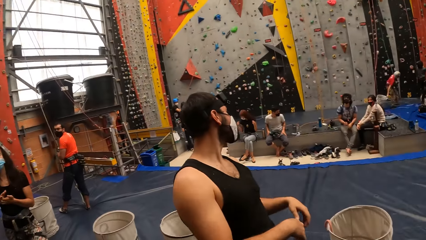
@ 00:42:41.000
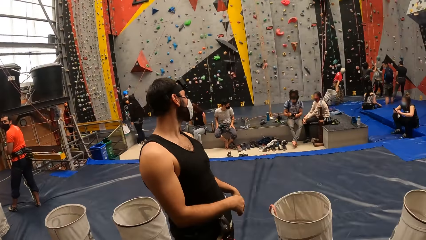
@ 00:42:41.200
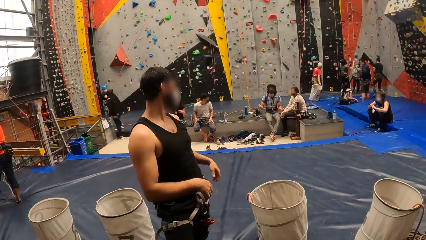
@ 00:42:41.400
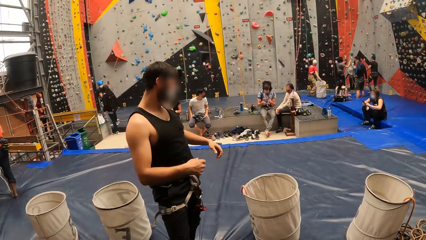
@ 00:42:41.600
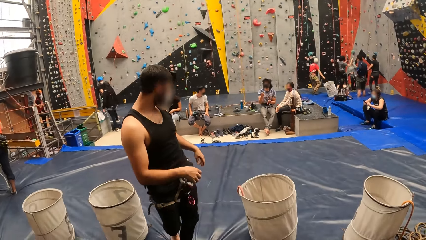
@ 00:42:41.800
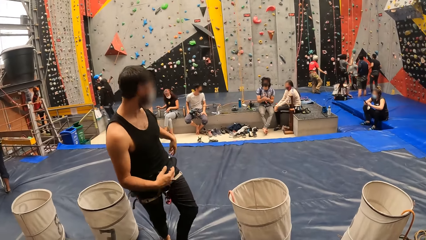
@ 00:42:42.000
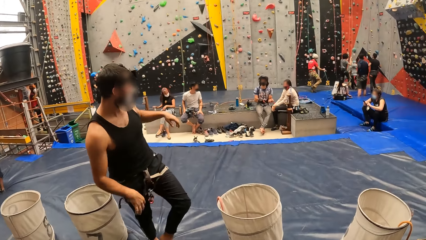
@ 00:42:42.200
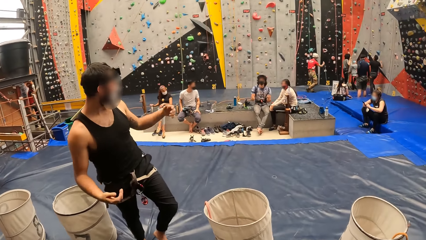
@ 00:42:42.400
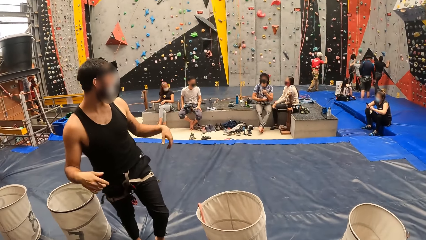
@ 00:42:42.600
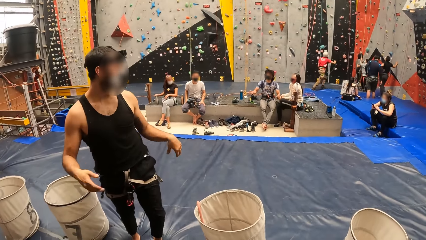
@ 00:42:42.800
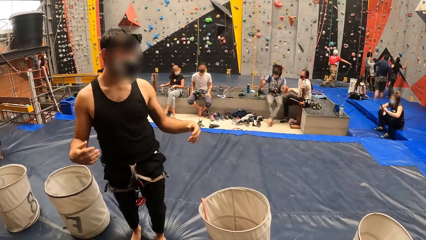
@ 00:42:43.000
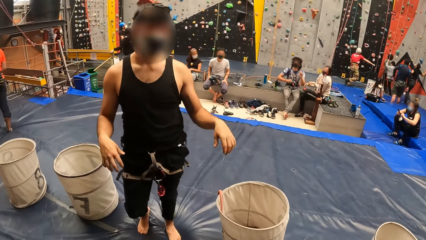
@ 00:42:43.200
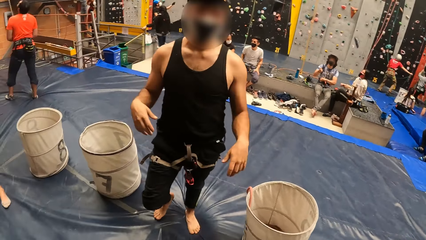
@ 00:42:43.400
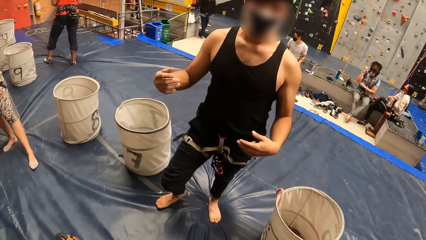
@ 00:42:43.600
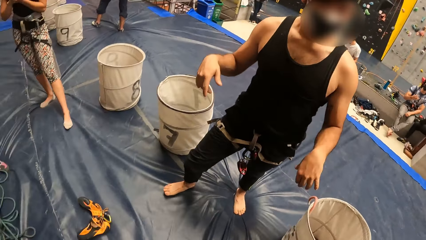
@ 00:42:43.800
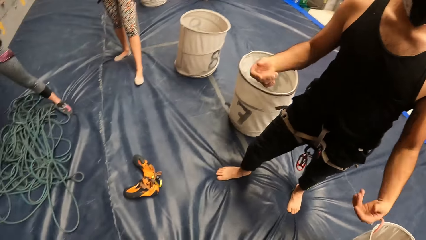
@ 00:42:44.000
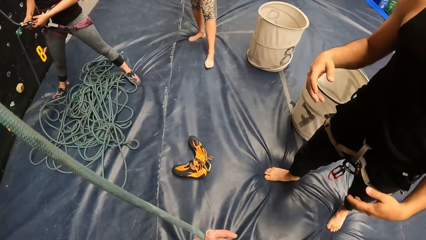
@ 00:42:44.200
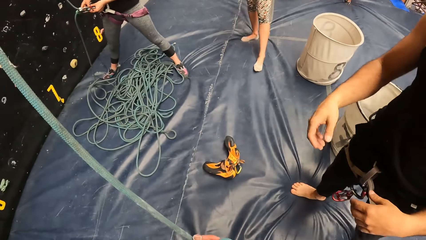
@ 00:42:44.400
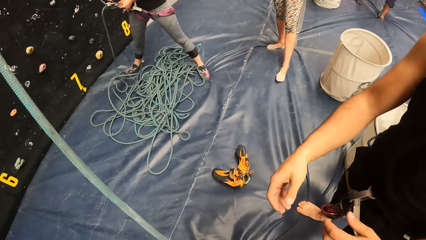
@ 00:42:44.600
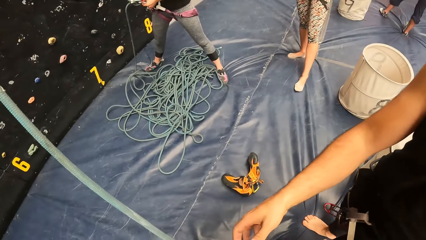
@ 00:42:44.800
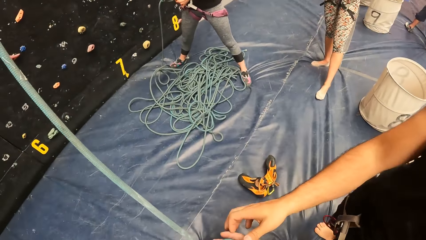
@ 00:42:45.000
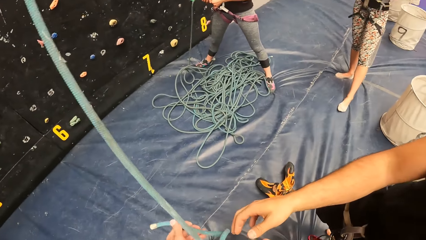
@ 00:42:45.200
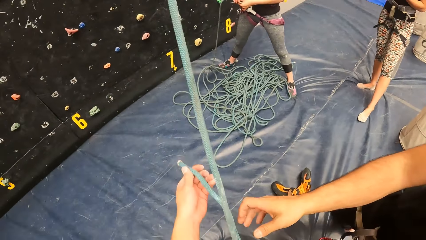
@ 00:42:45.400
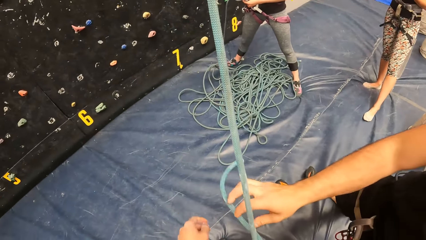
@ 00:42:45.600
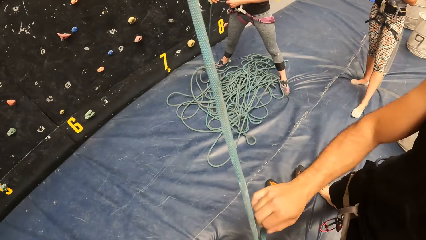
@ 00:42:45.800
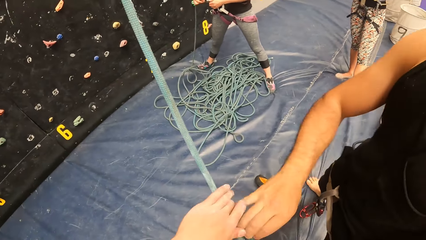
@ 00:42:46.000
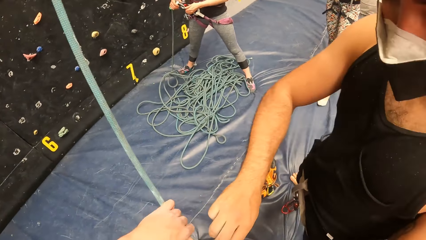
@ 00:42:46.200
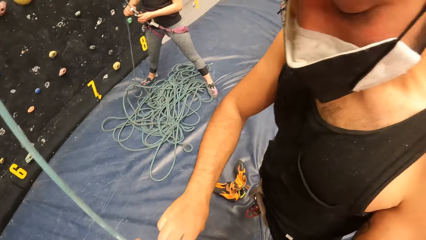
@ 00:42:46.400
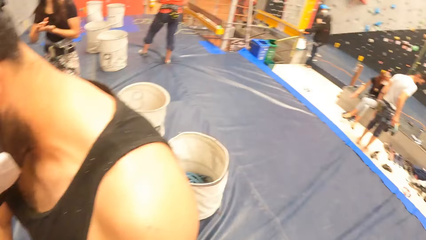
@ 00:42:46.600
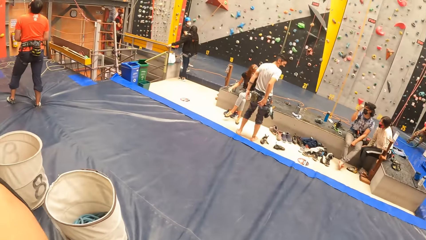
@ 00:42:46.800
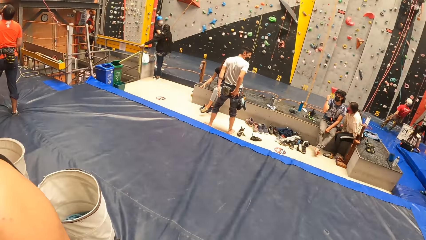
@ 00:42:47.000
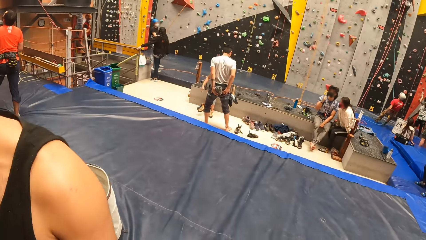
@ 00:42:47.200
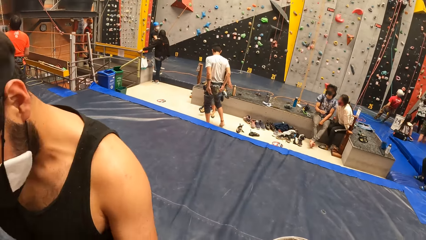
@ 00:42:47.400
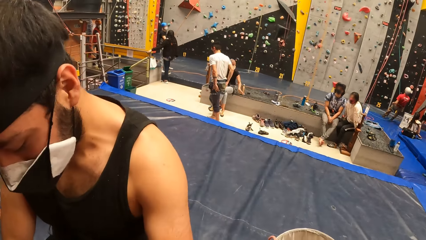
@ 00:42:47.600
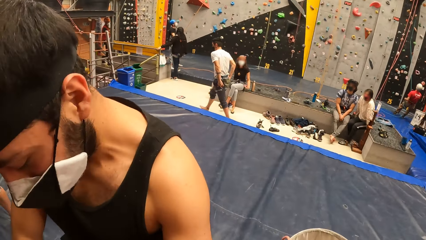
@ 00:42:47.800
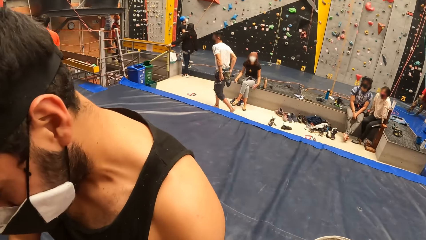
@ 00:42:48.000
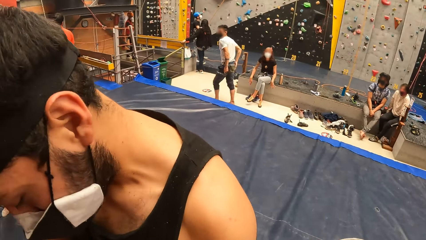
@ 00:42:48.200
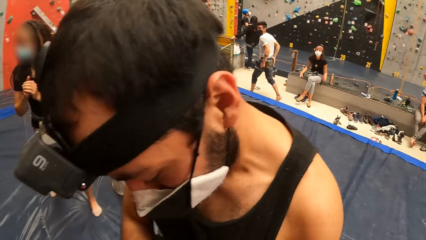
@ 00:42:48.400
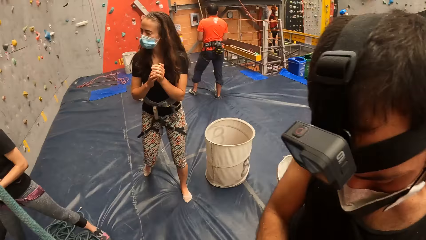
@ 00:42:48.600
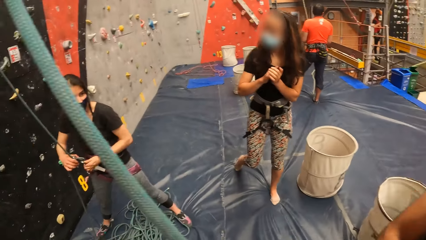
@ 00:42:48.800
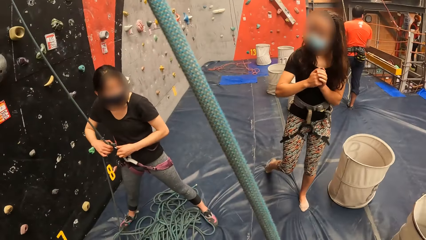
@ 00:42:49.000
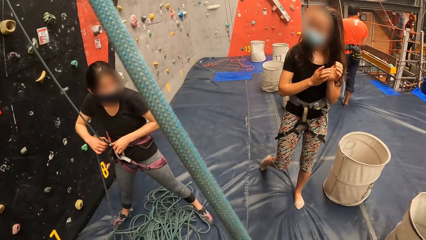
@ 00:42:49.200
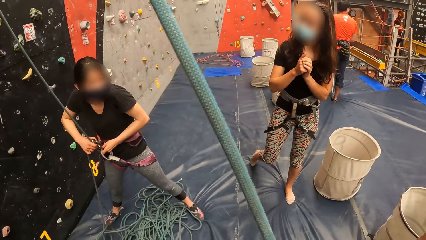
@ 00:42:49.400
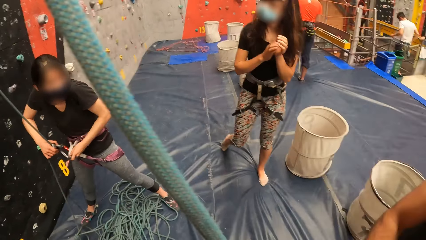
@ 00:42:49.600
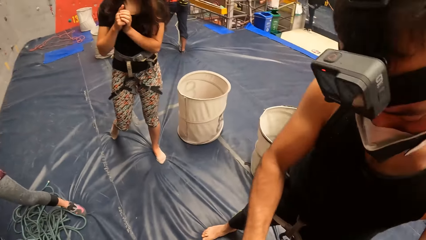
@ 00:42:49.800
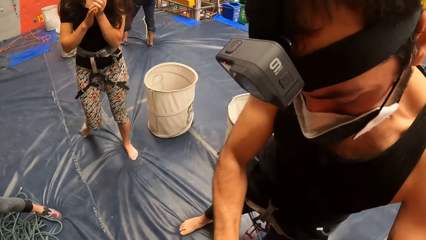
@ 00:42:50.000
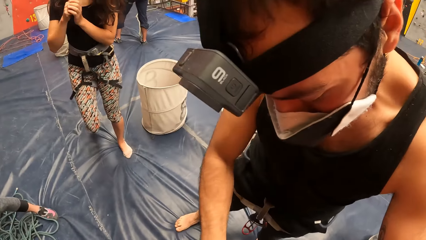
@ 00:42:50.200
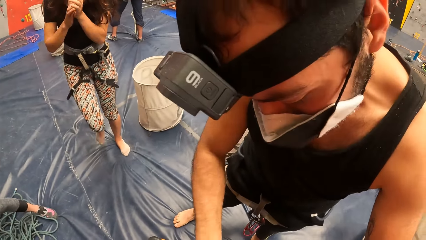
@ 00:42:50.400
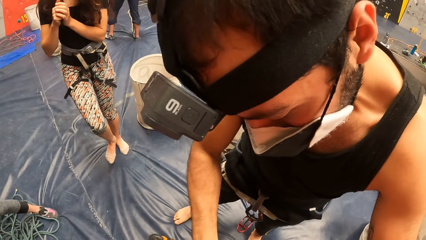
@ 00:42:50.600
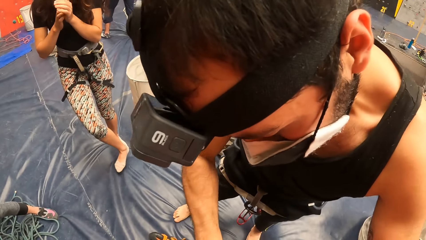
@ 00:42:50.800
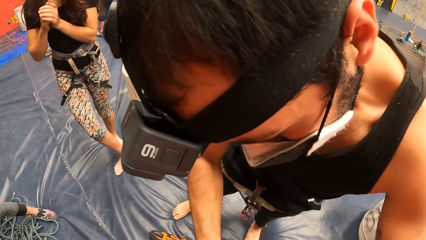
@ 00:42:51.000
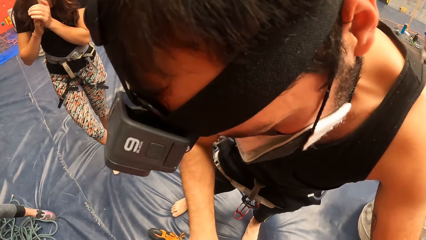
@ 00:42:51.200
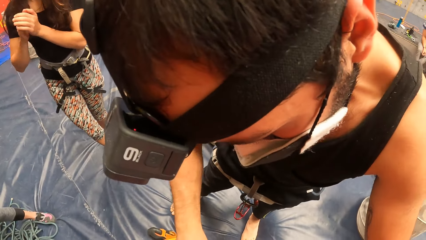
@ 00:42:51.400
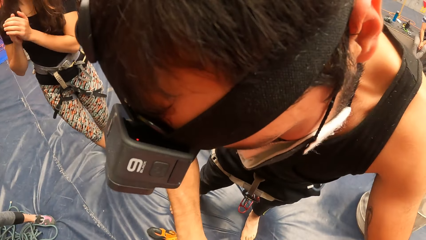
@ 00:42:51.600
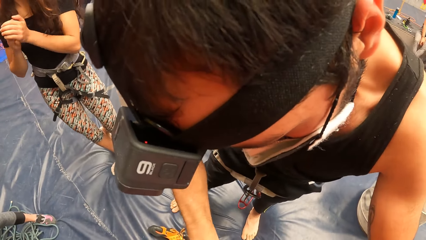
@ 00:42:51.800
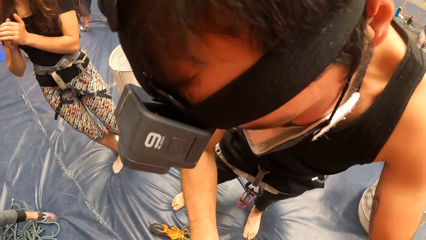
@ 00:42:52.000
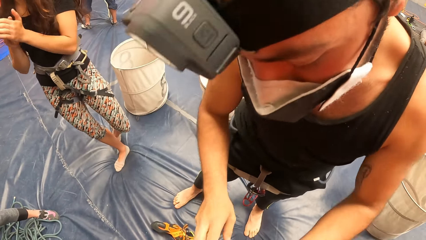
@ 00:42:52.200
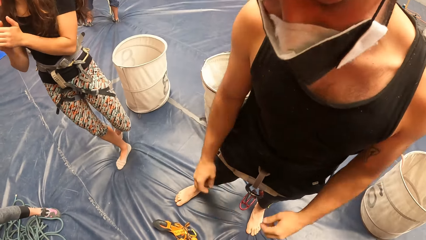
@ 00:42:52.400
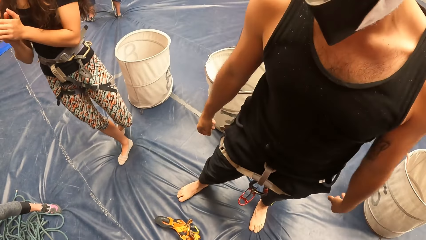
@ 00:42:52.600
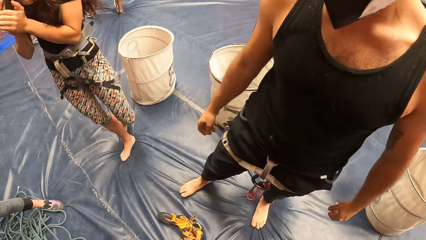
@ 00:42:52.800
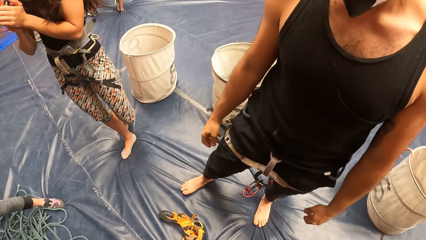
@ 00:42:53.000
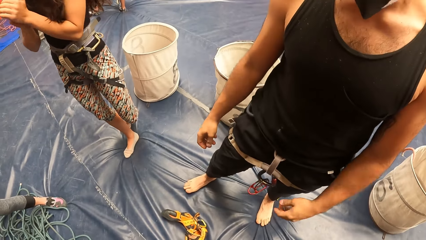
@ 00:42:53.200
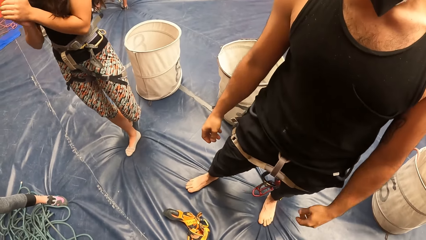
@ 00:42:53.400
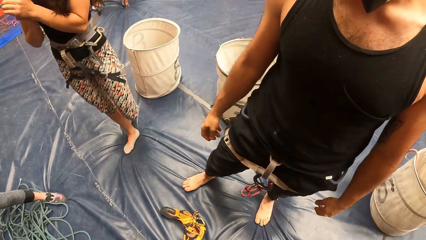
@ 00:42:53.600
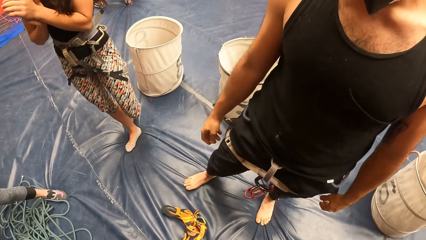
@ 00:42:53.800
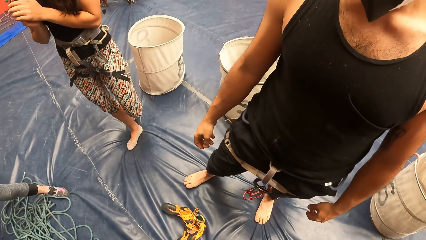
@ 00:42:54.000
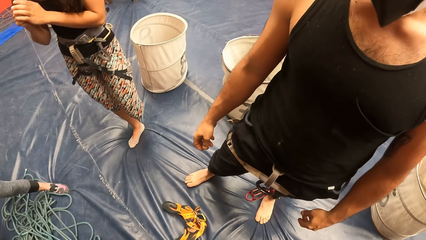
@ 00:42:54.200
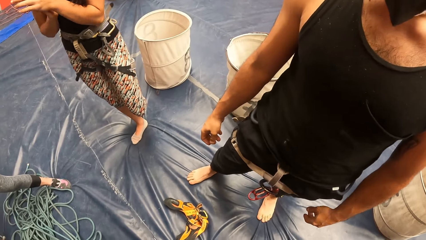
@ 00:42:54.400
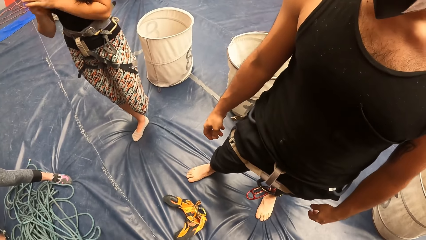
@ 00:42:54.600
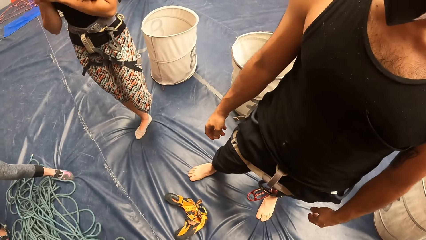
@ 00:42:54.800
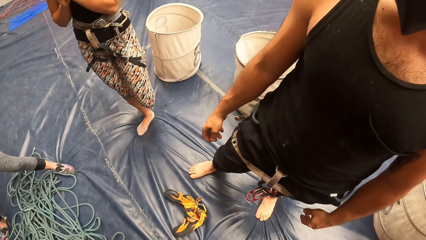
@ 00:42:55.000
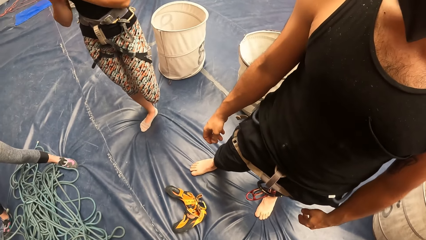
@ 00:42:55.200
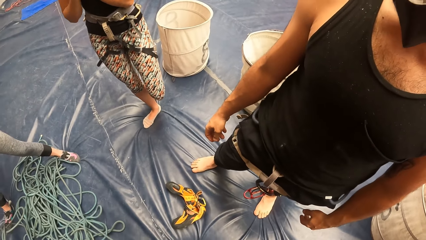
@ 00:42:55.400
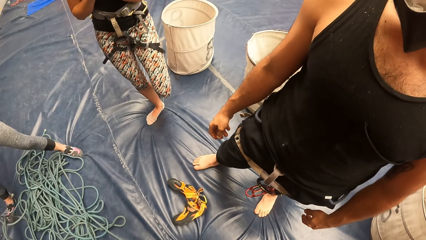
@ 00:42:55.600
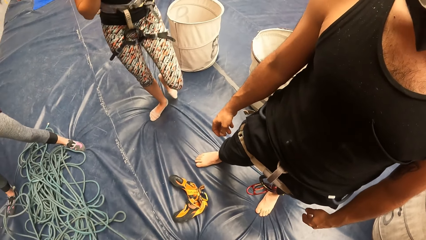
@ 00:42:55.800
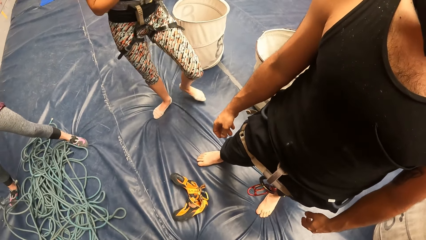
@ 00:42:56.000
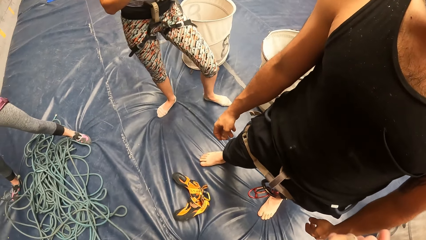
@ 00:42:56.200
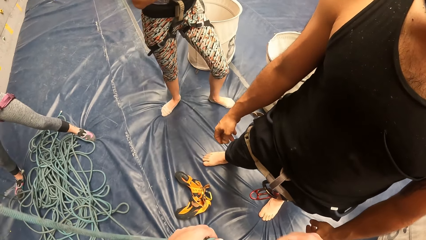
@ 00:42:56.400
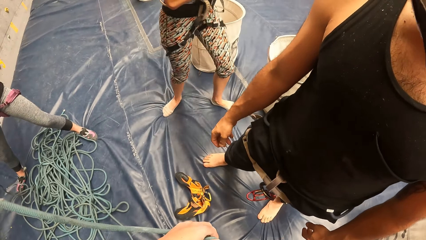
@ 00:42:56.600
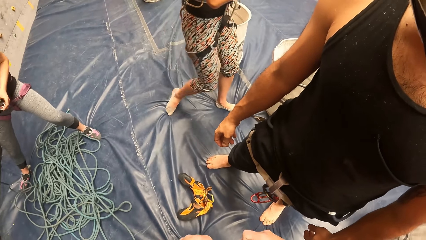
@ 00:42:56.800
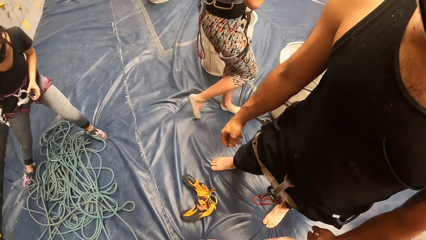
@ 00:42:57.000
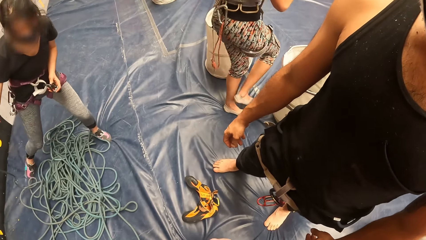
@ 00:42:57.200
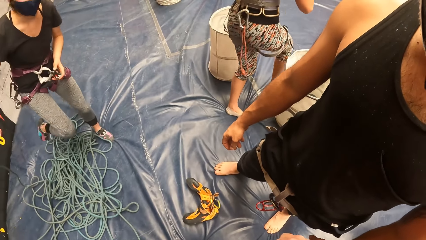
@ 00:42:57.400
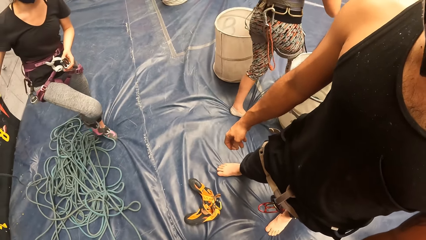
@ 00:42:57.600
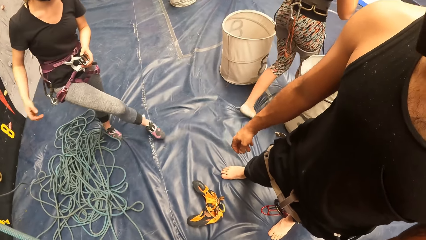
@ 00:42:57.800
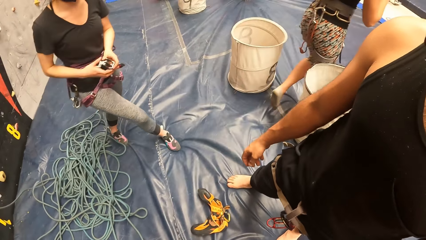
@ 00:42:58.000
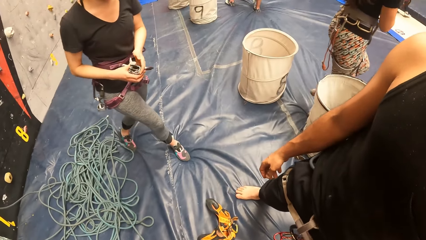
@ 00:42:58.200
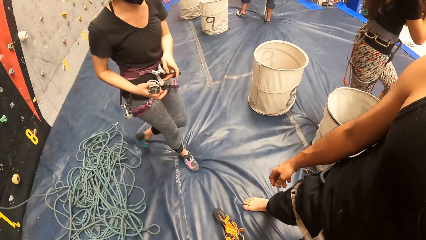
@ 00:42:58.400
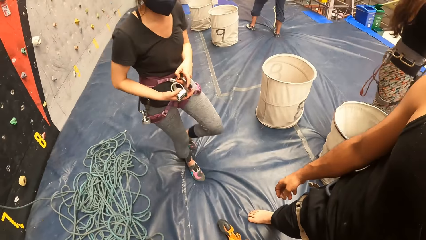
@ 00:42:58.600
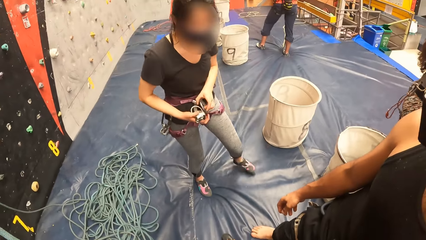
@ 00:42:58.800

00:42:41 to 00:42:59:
A man moves the hands and shakes the hands. The man touches the rope. The camera wearer looks around the room. Another man holds the rope. The first man holds the rope. The camera wearer looks around the room. The first man looks around. The other man walks around the room.
